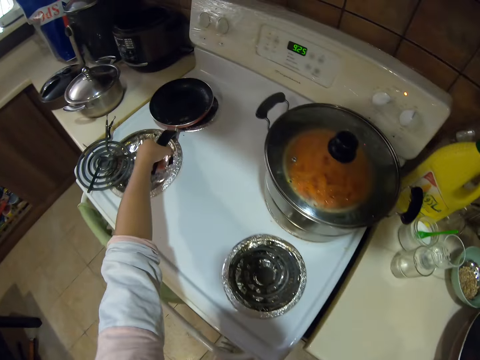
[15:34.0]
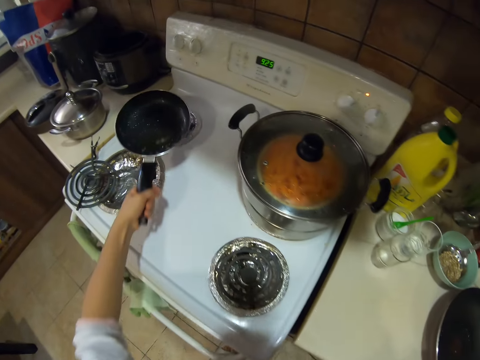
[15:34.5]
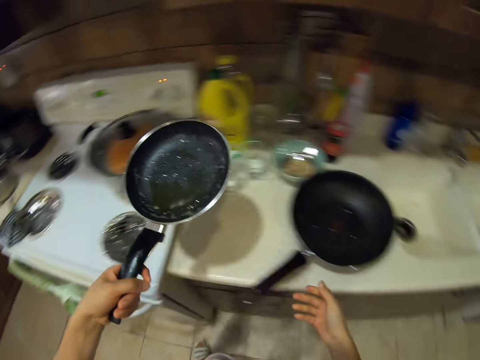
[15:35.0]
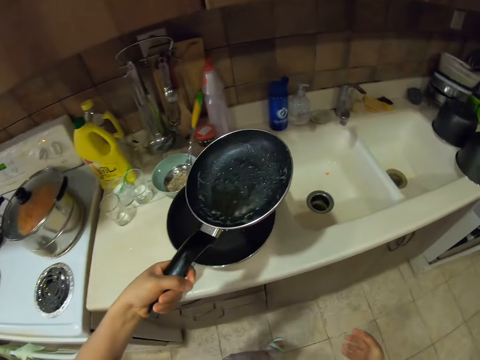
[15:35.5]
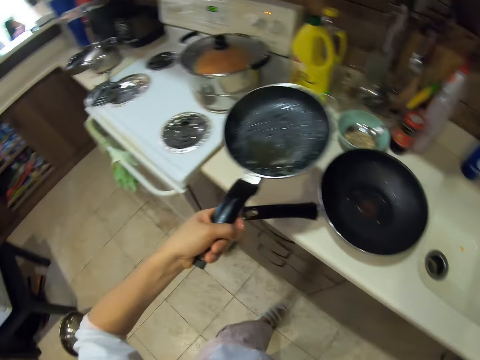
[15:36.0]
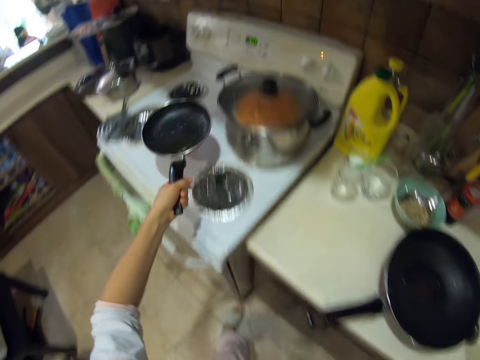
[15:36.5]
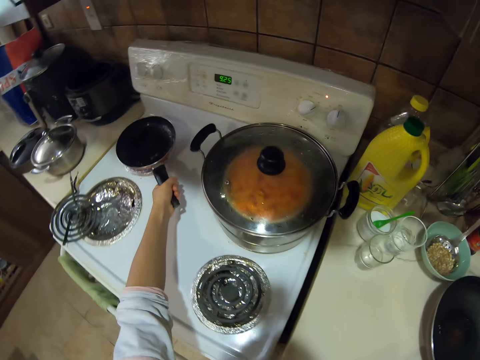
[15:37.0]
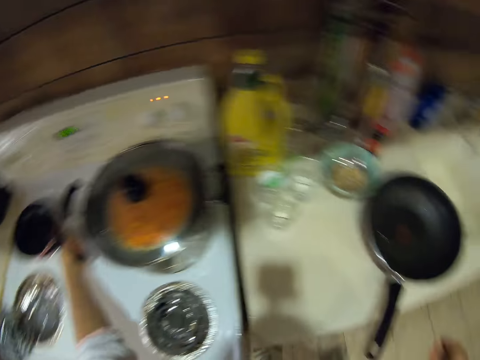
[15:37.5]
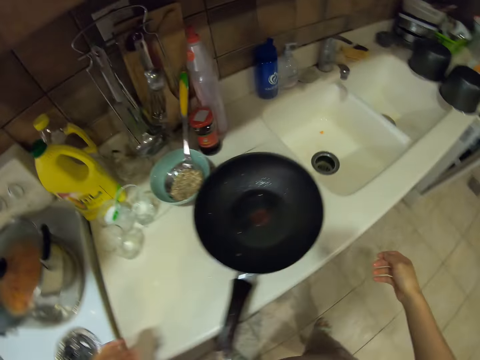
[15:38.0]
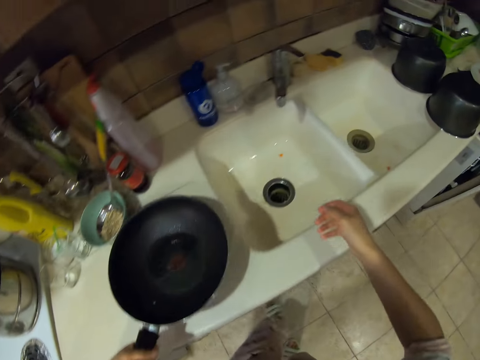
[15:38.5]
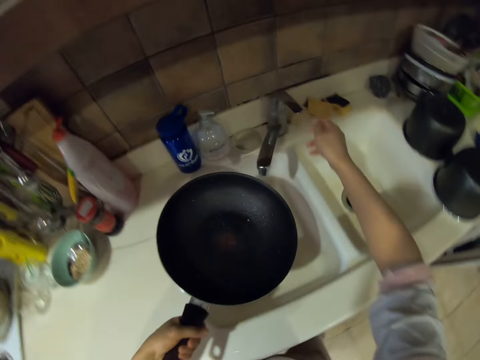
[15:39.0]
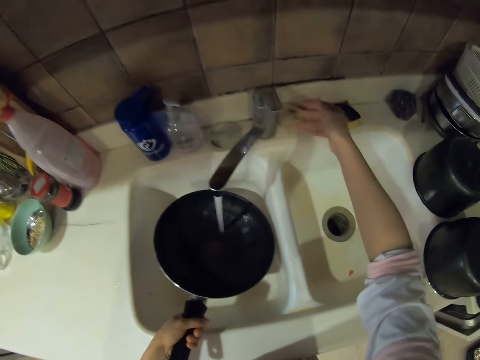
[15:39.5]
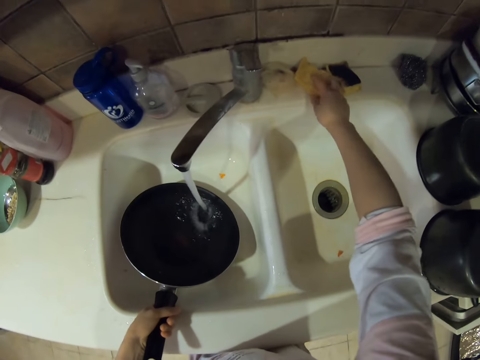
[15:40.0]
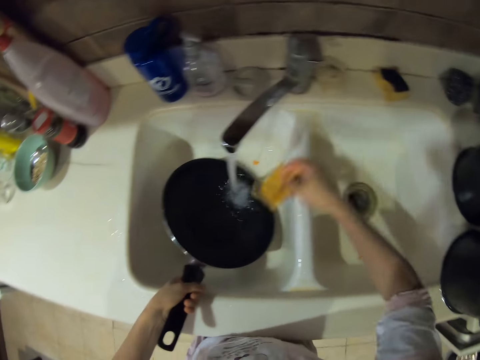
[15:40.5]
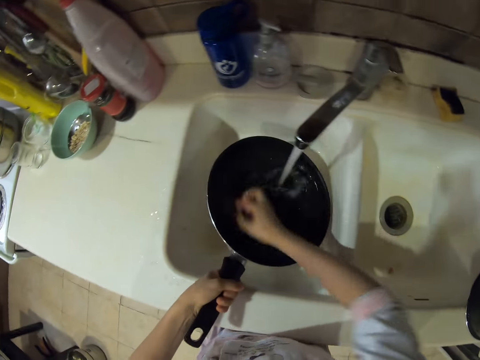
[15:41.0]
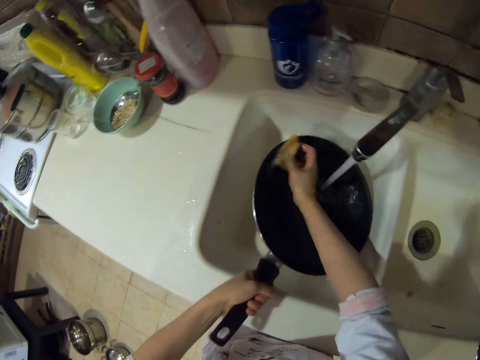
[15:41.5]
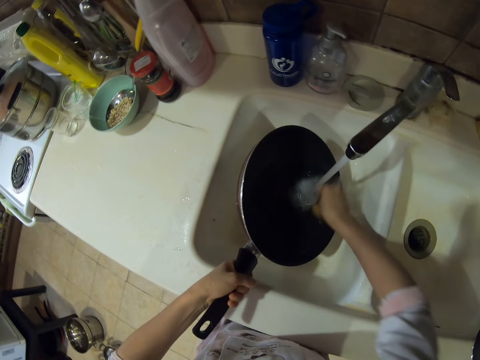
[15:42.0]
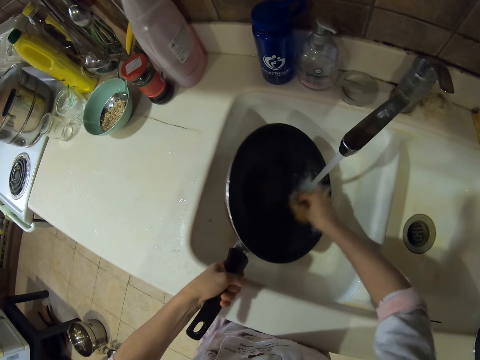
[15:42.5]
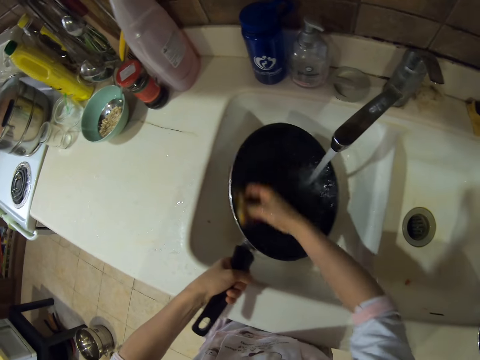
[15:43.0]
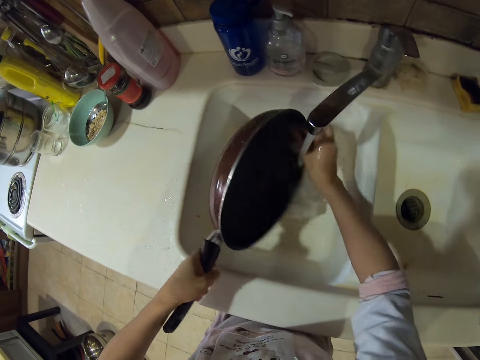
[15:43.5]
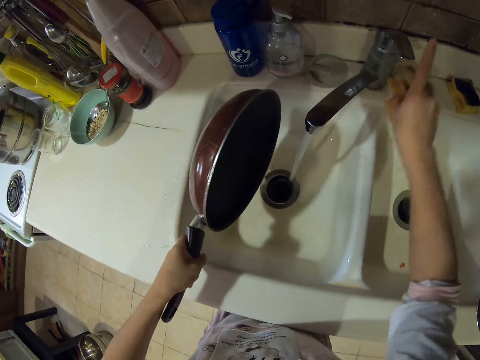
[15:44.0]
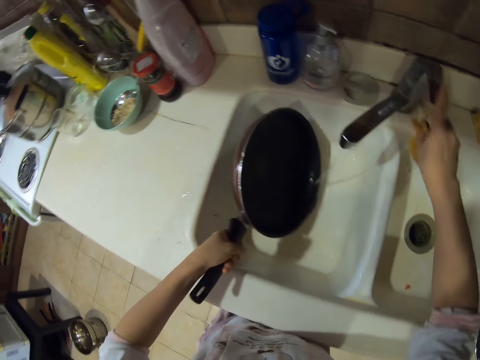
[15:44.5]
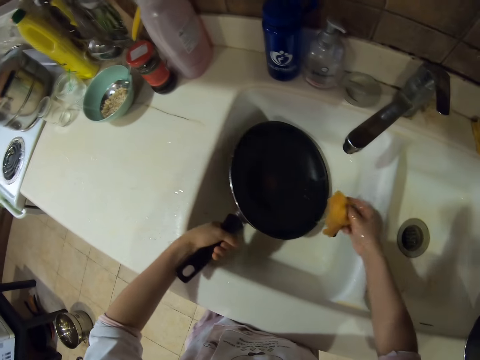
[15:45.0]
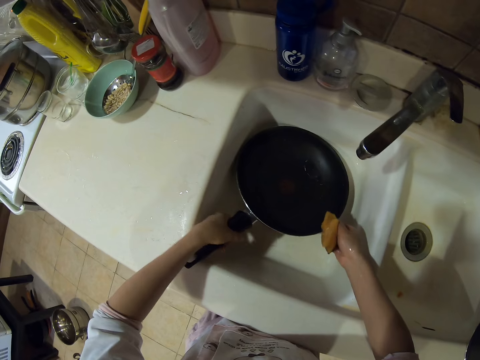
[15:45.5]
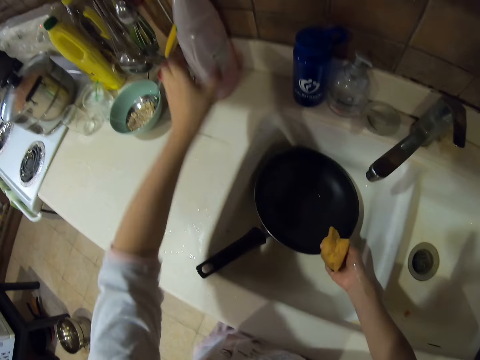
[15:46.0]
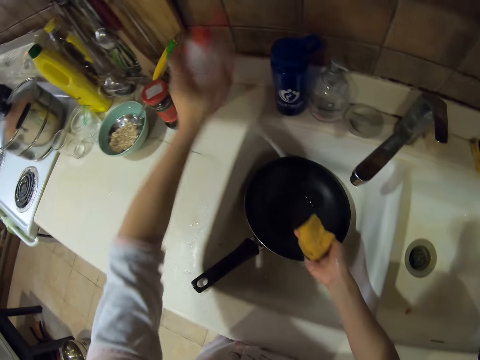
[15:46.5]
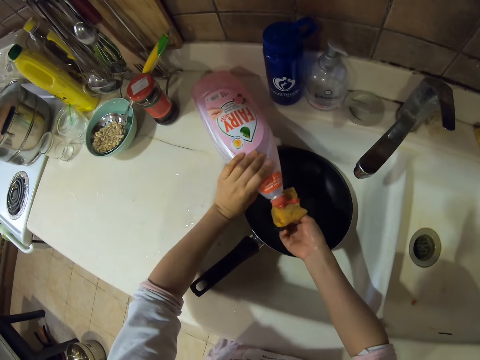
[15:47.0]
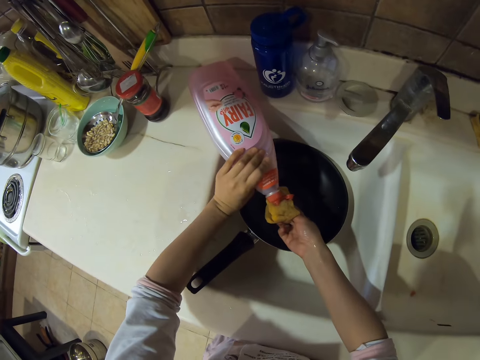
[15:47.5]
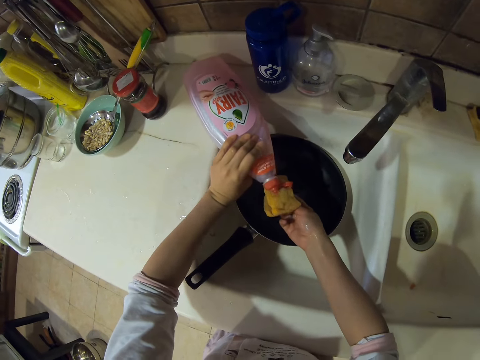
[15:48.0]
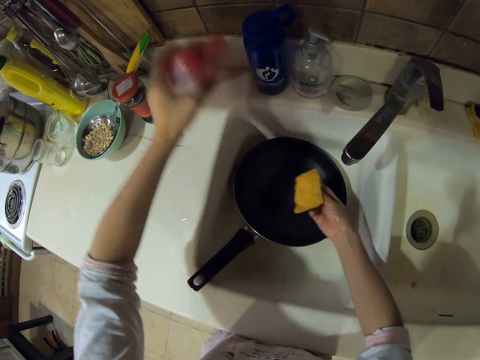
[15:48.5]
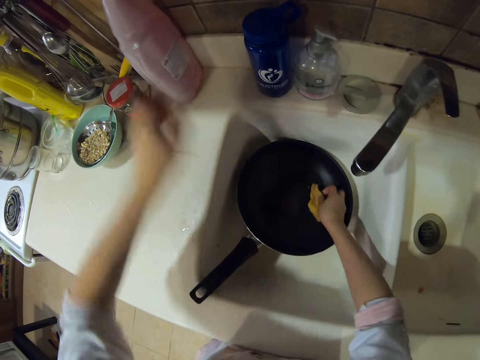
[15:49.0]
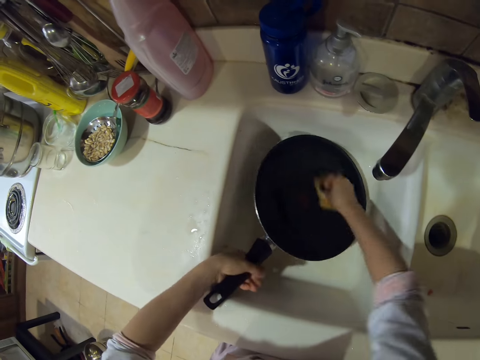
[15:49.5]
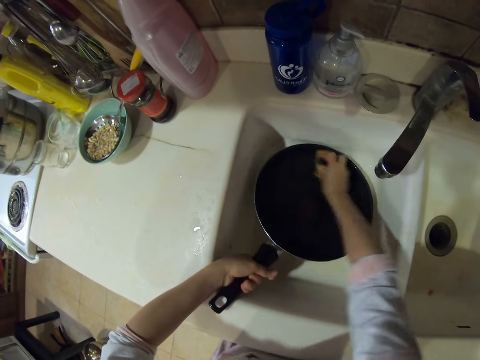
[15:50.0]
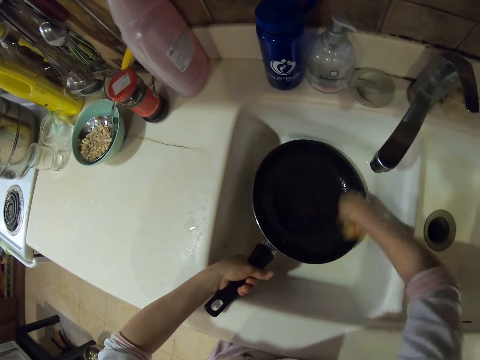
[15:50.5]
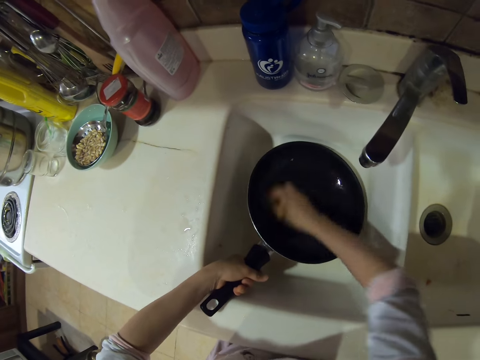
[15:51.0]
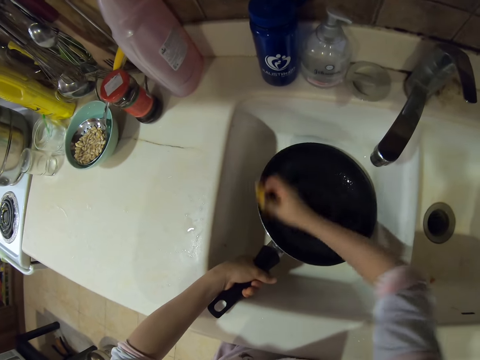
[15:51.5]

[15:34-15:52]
The camera wearer picks up a frying pan. They put down the pan. They put back the frying pan. They pick up a pan. They open a tap. They pick up a washing sponge. They wash the frying pan. They pour water in the sink. They close the tap. They put down the pan. They pick up washing soap. They pour soap on the washing sponge. They put back the washing soap. They wash the frying pan.

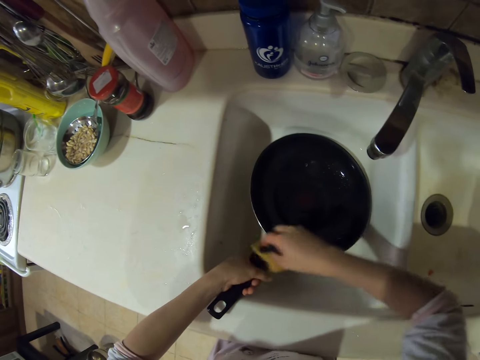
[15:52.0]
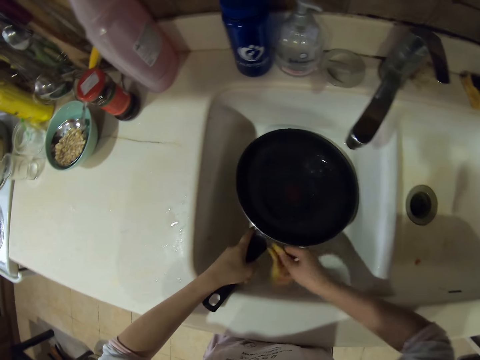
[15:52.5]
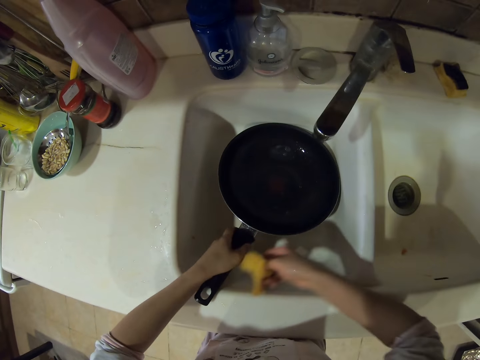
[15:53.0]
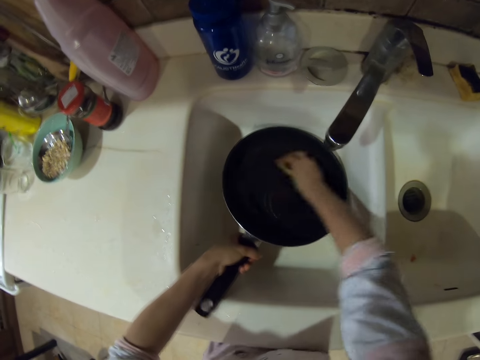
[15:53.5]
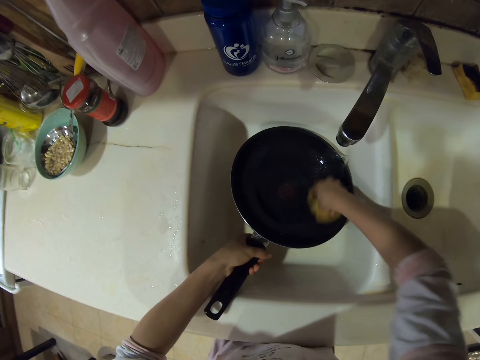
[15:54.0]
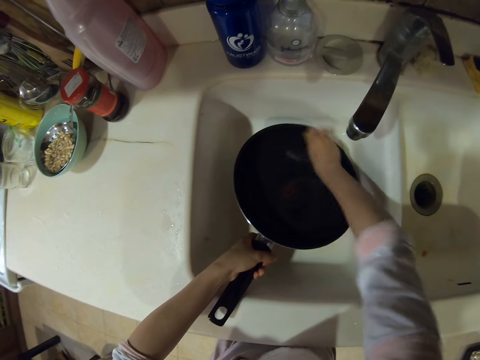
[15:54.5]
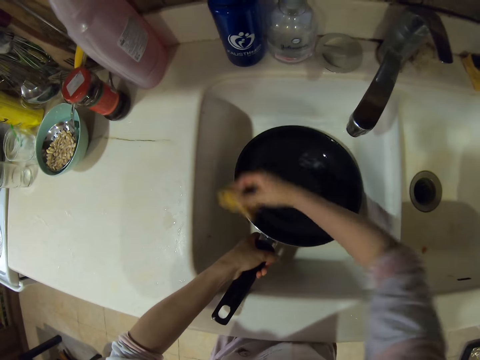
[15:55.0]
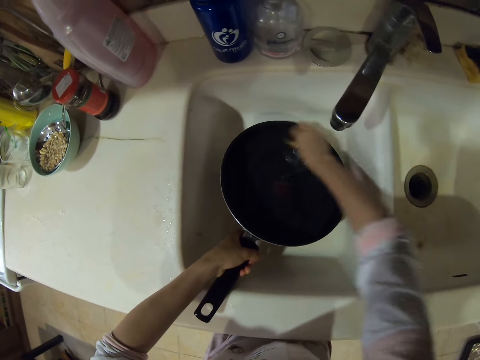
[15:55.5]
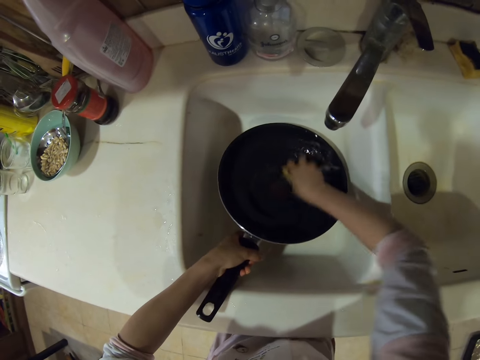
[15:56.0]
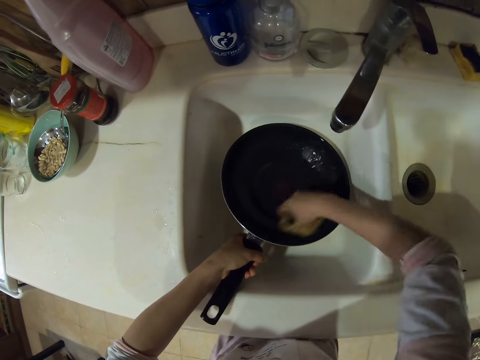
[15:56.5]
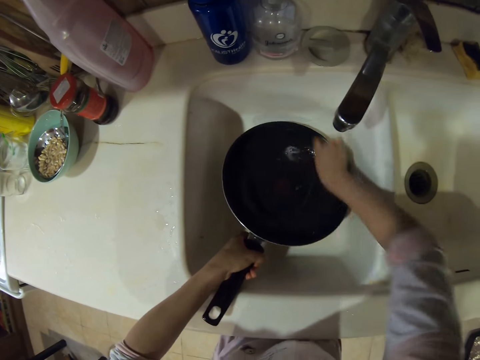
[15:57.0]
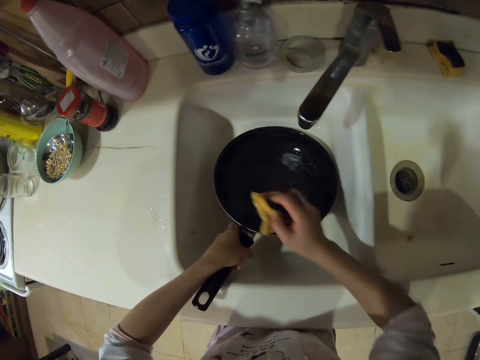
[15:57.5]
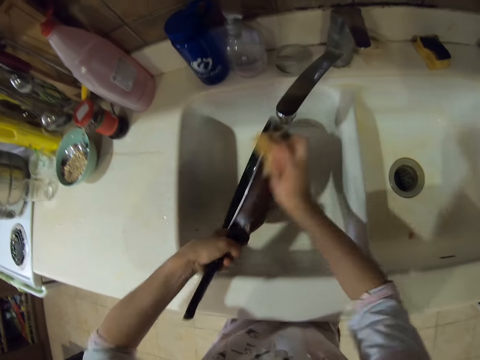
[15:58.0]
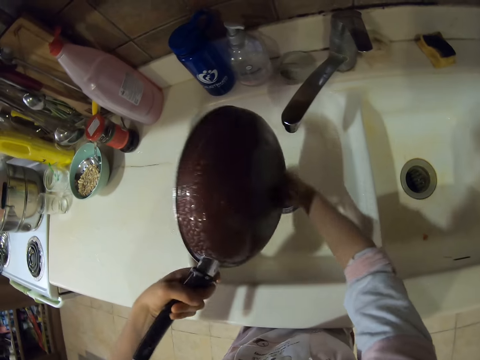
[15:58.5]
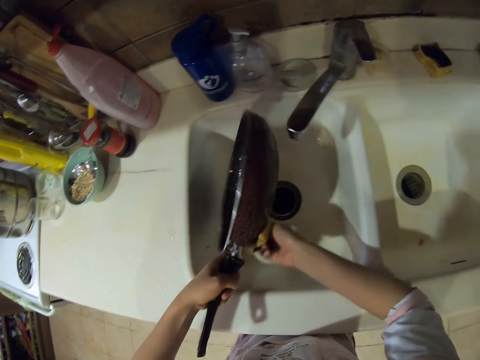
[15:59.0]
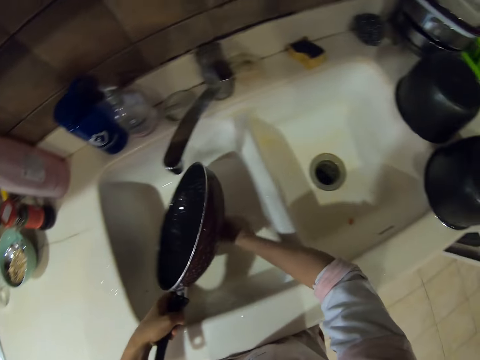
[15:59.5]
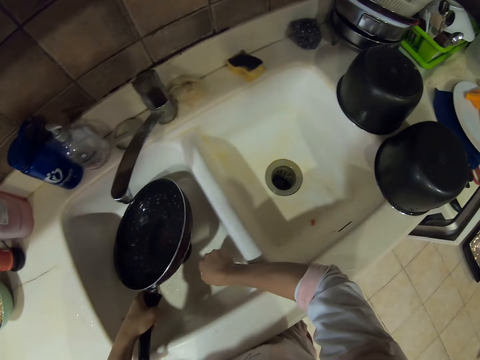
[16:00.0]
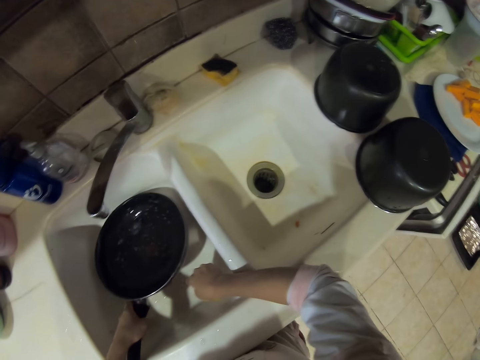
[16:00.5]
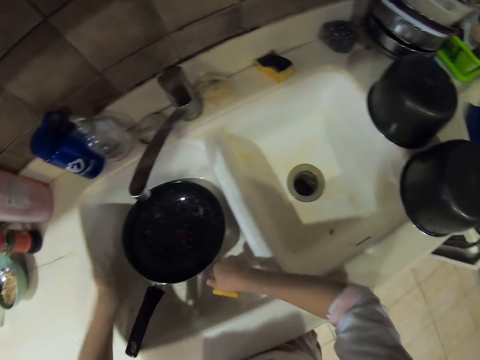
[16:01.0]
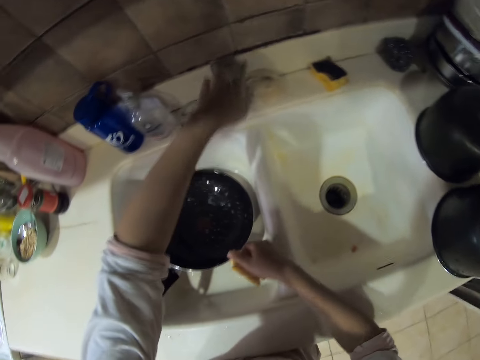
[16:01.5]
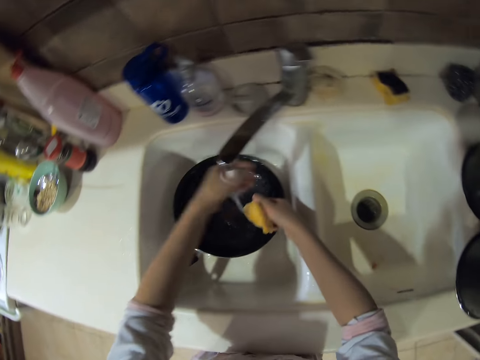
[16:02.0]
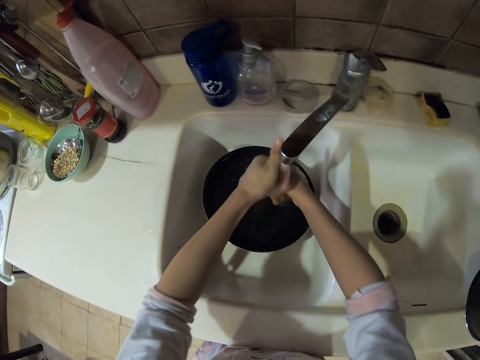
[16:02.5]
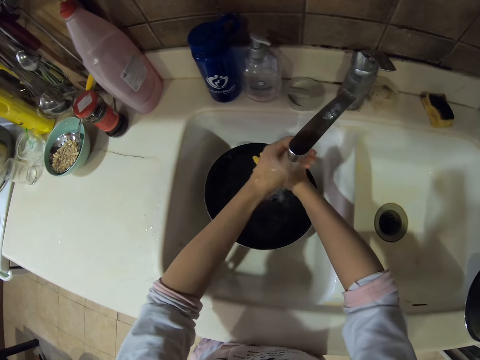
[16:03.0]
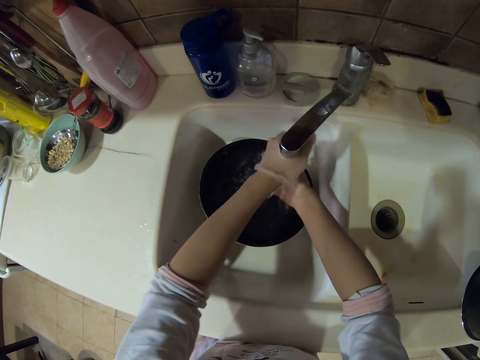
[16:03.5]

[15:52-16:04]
The camera wearer puts down the pan. They open the tap. They rinse hands.
